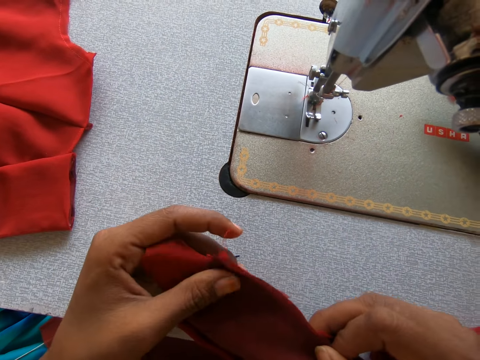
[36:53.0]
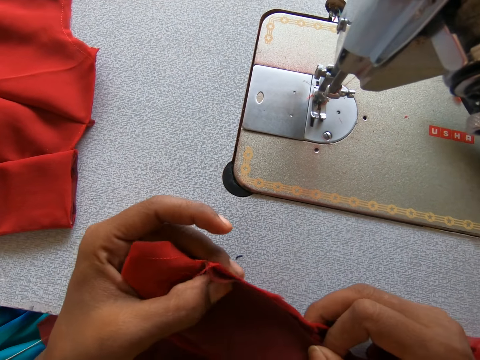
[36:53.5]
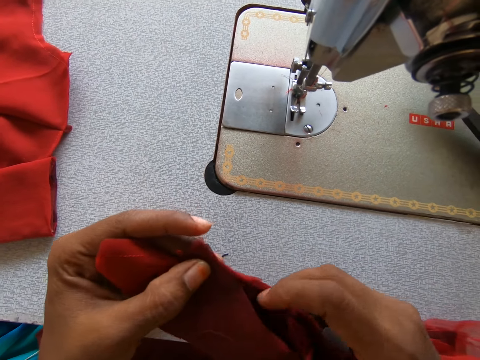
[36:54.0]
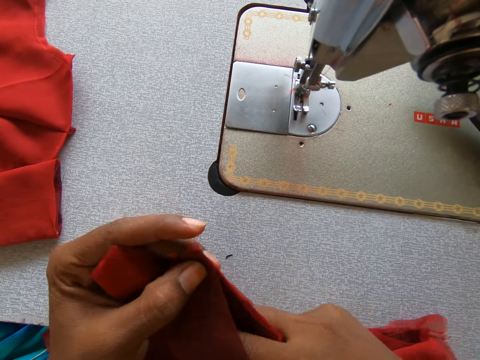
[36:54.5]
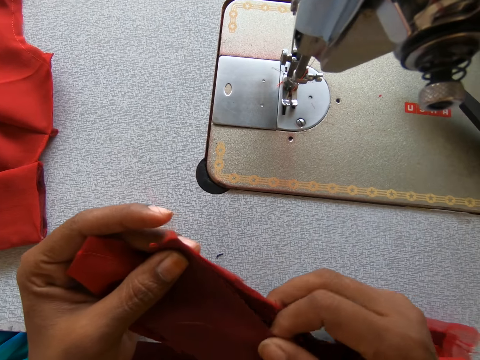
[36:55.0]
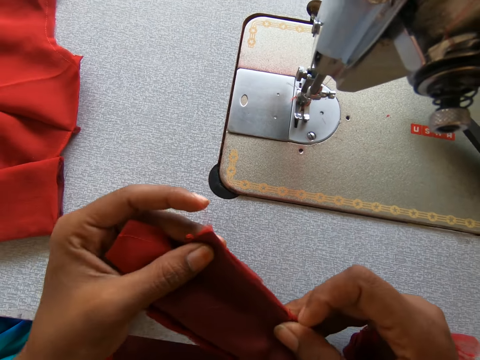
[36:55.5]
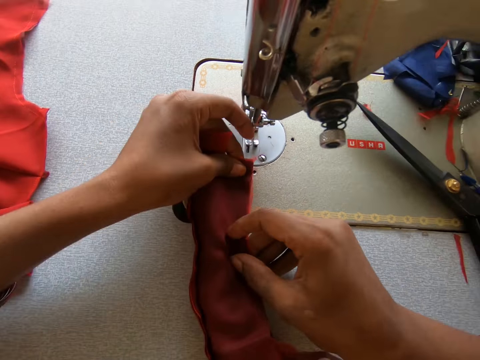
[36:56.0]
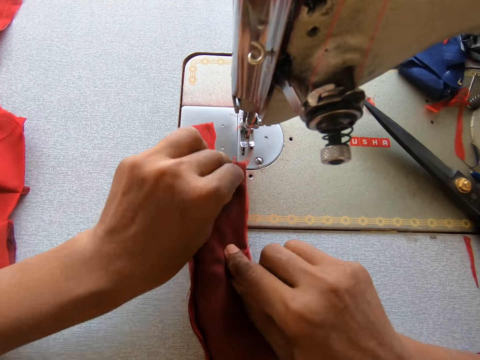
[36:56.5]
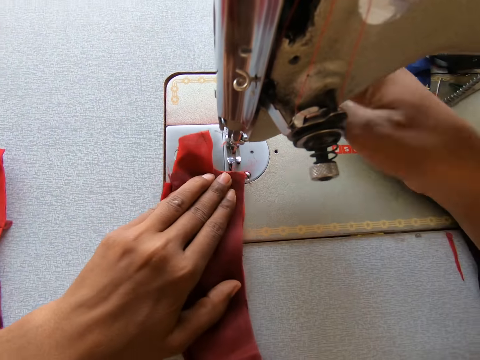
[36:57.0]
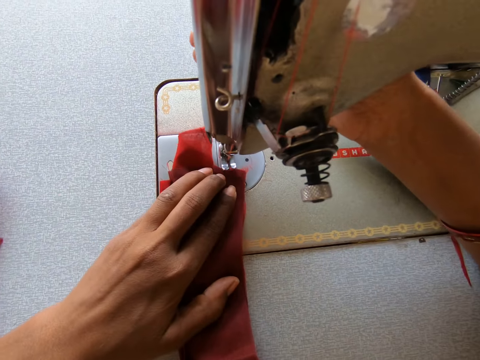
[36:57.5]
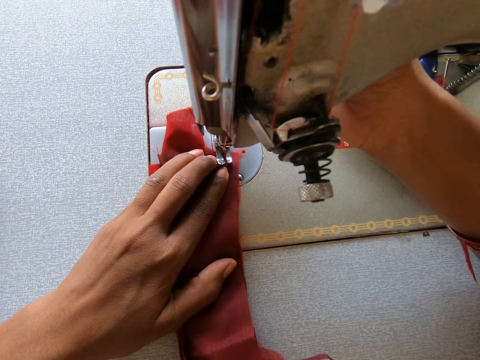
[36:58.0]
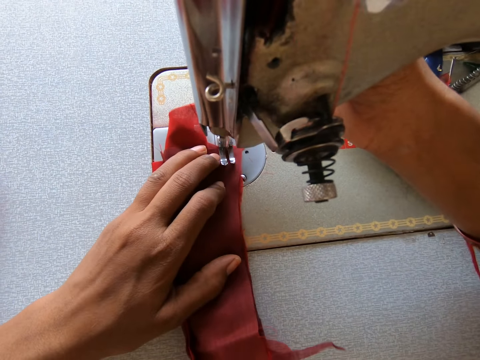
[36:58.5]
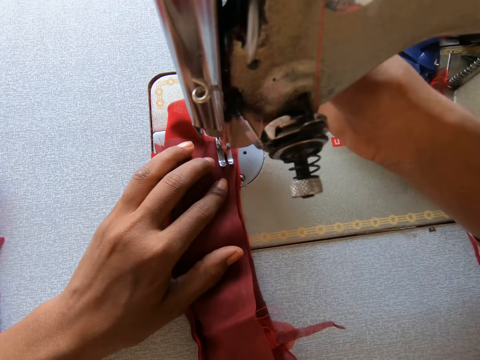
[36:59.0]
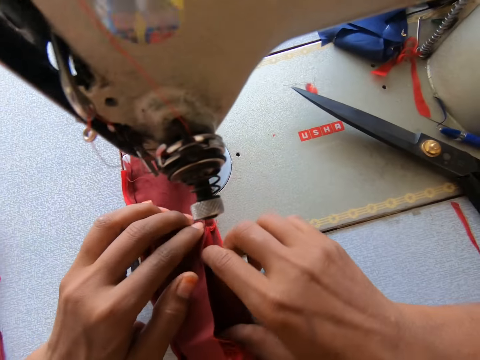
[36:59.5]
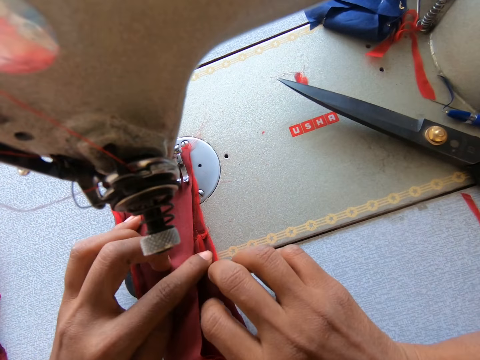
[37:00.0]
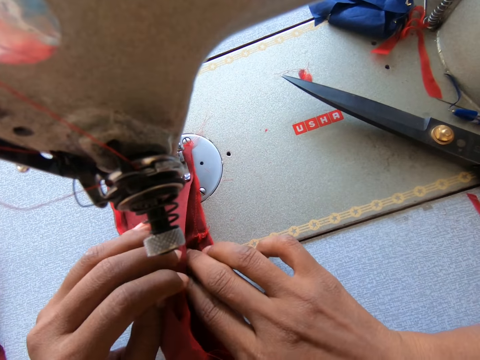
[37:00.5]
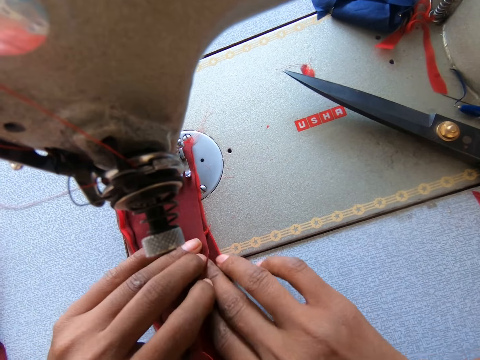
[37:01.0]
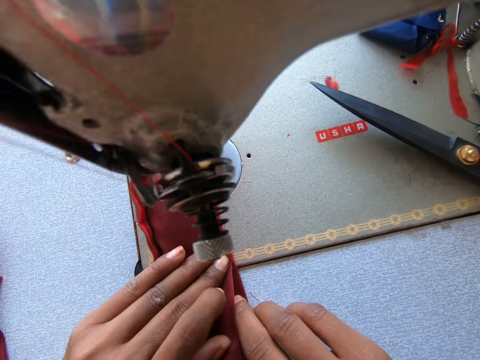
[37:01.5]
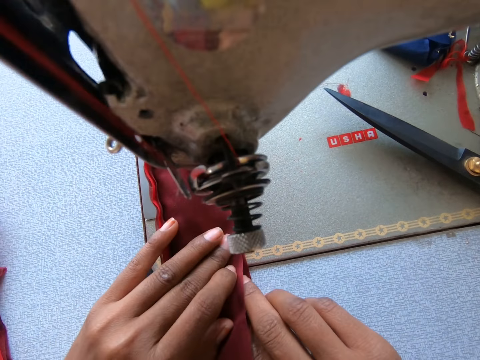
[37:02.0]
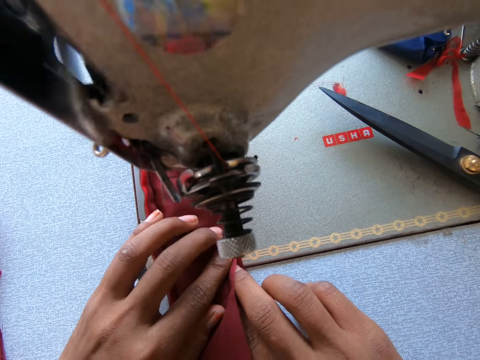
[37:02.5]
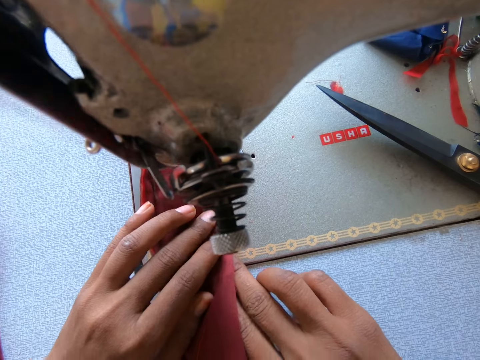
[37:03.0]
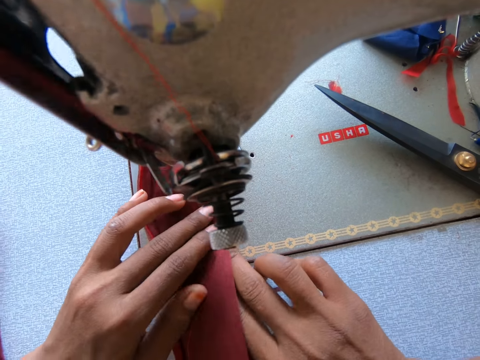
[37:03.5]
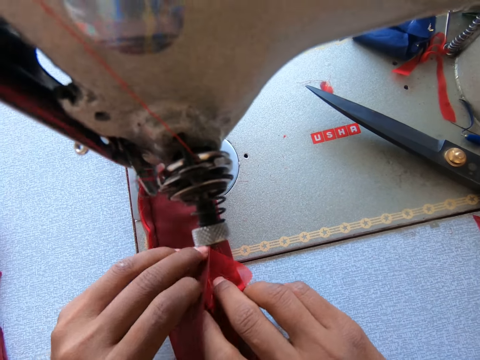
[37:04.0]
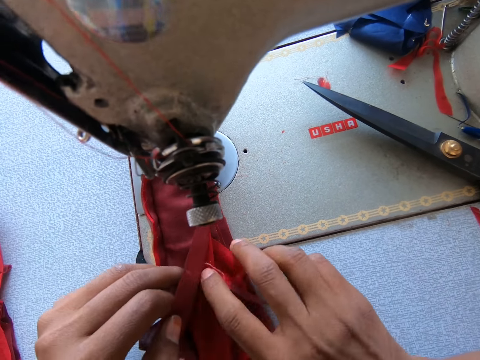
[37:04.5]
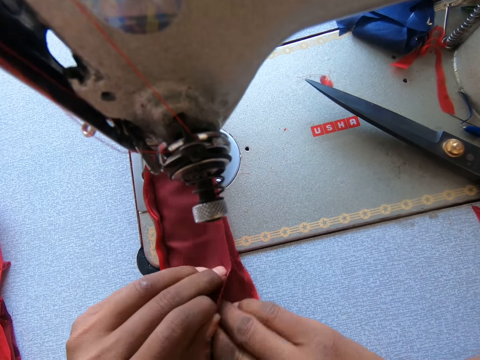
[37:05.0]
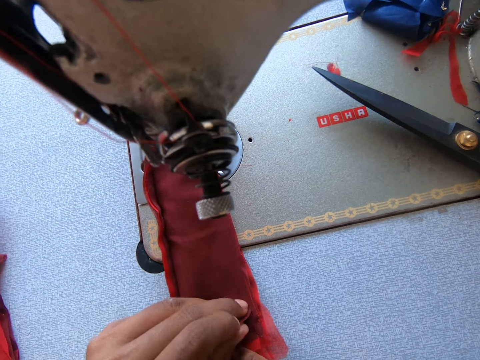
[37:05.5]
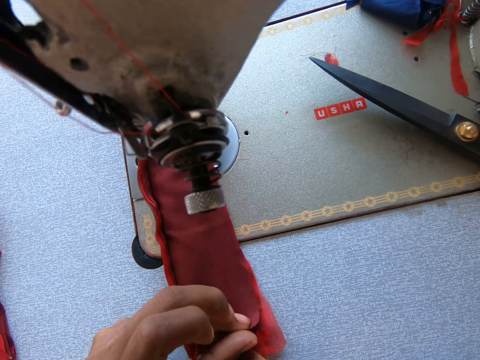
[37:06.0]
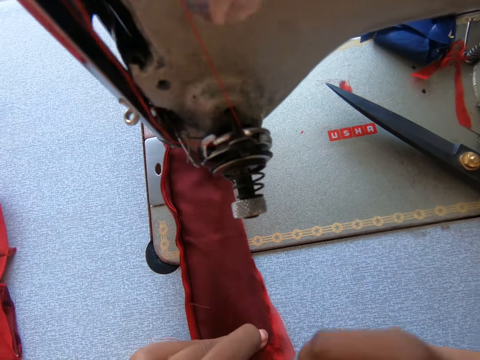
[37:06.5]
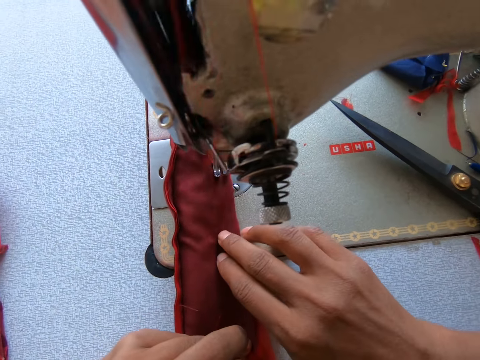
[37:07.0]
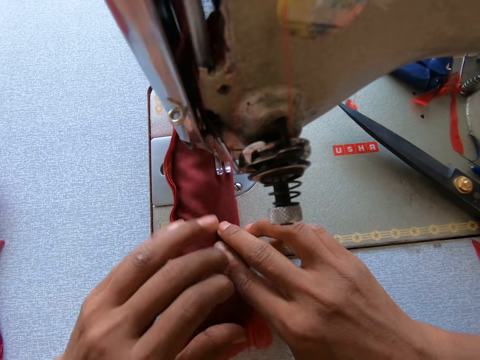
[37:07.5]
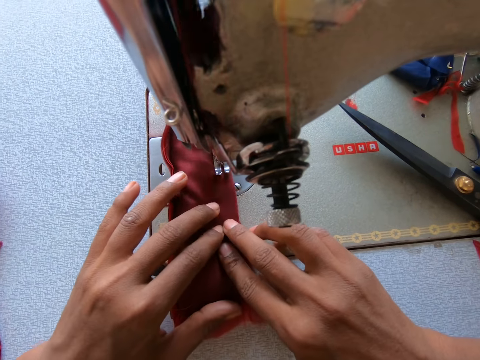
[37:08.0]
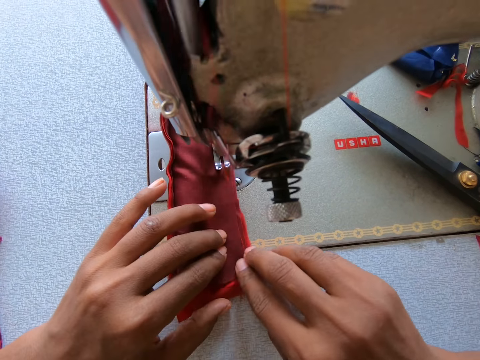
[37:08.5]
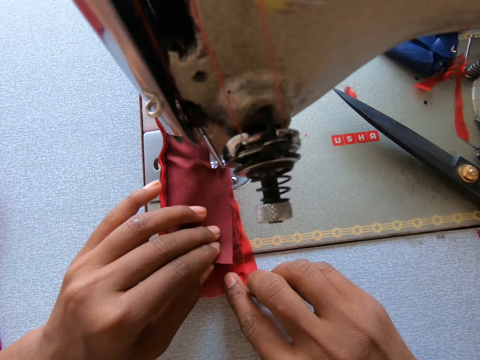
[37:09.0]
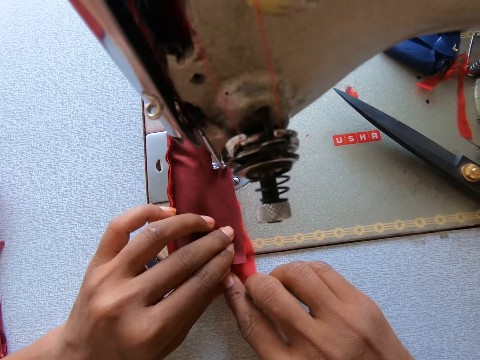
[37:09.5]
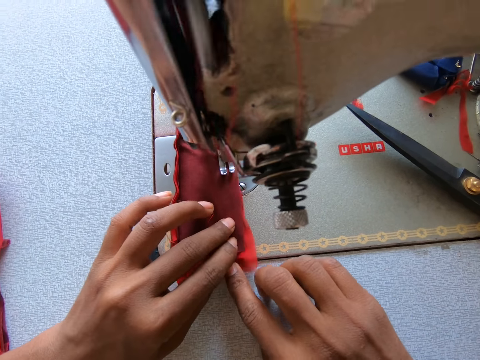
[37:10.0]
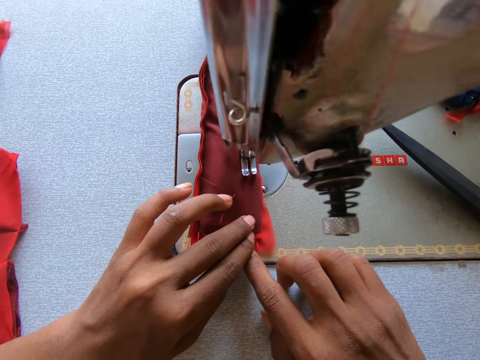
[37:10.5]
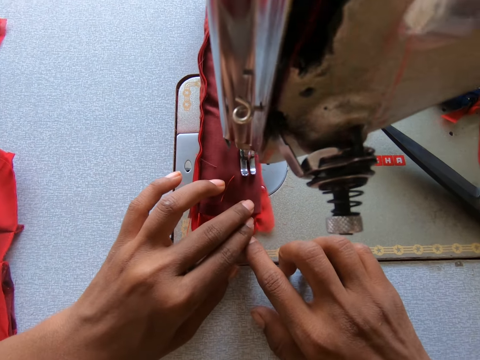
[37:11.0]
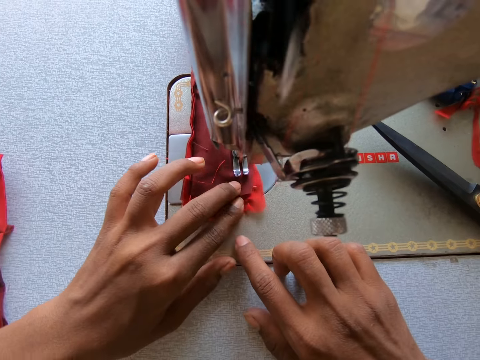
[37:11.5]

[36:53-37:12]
The camera wearer places the folded fabric on the sewing machine. They start sewing. They put the folded fabric into contact. They continue sewing.

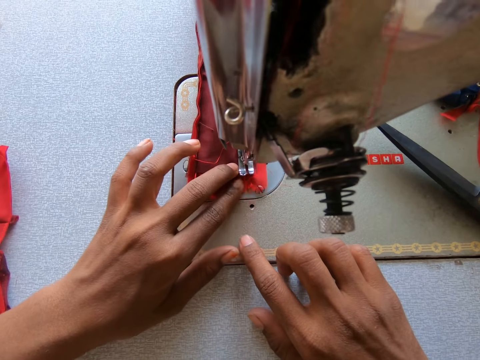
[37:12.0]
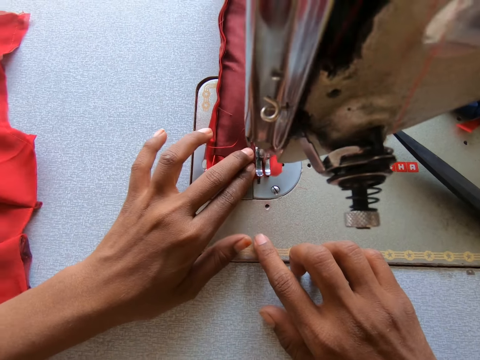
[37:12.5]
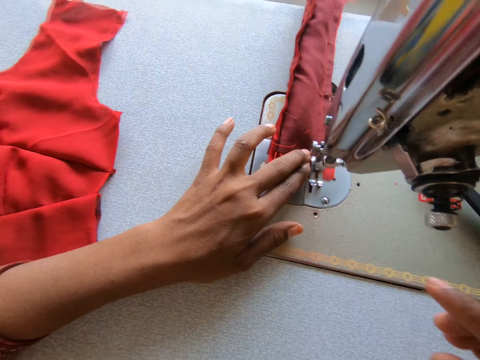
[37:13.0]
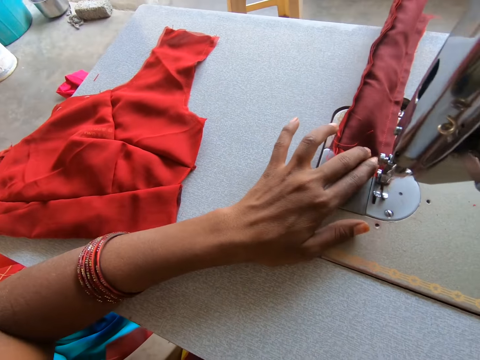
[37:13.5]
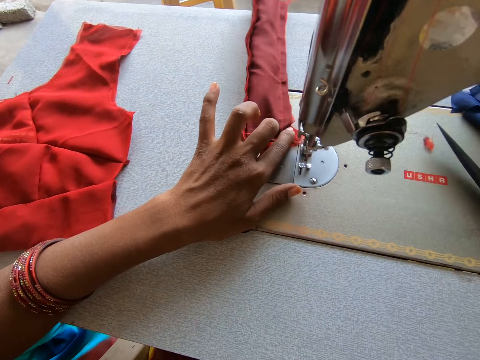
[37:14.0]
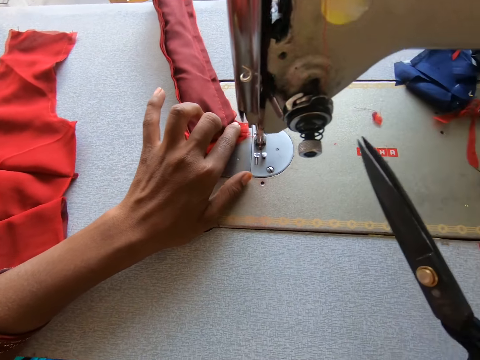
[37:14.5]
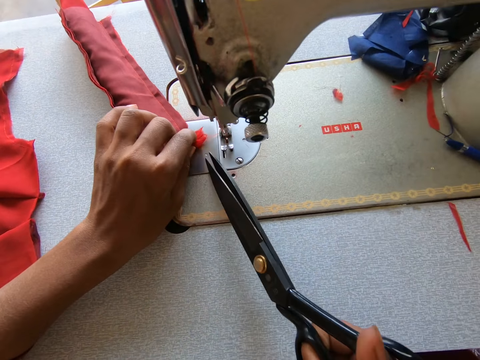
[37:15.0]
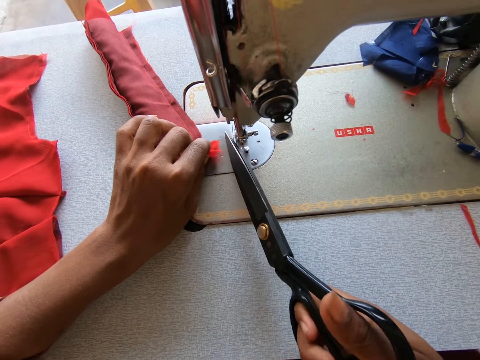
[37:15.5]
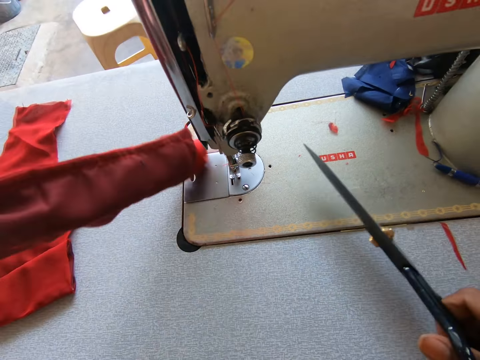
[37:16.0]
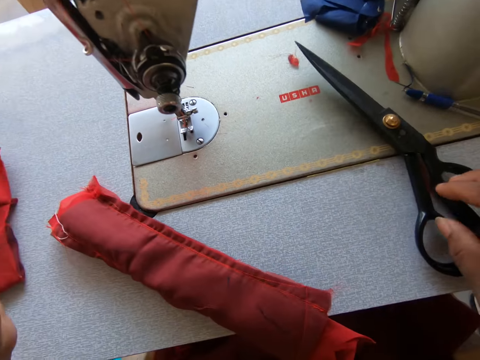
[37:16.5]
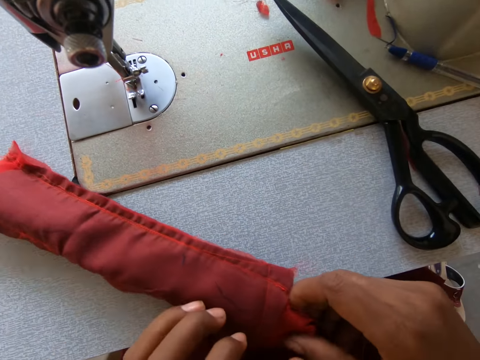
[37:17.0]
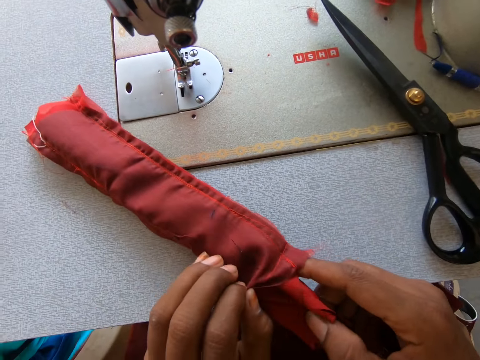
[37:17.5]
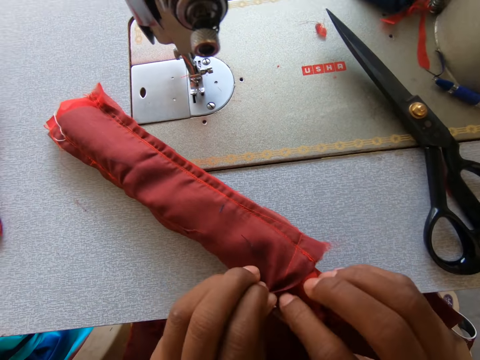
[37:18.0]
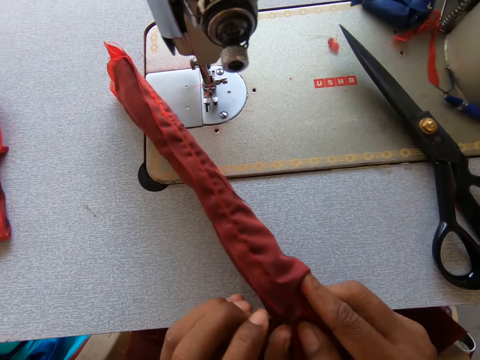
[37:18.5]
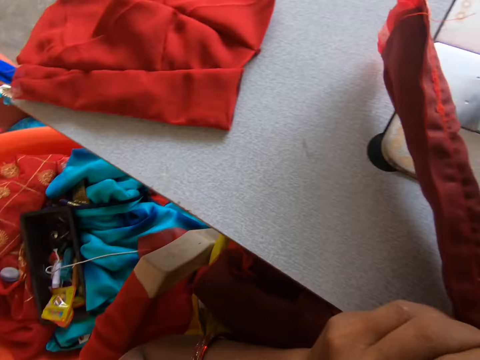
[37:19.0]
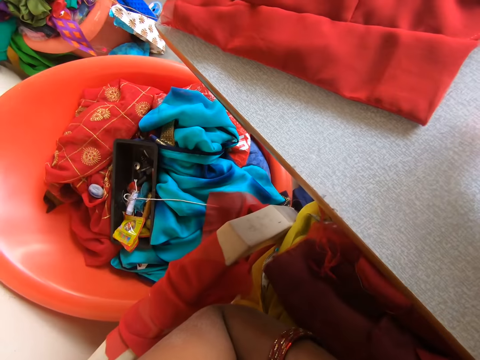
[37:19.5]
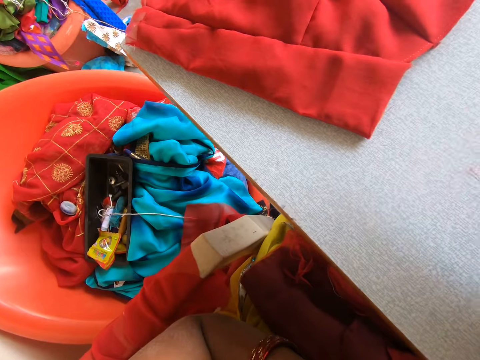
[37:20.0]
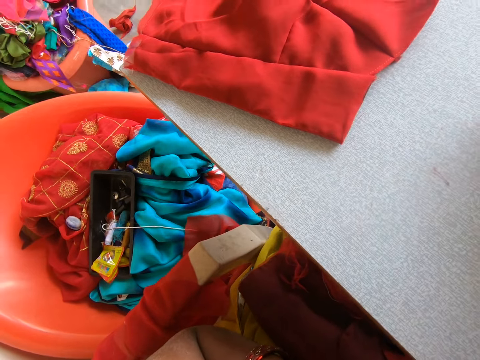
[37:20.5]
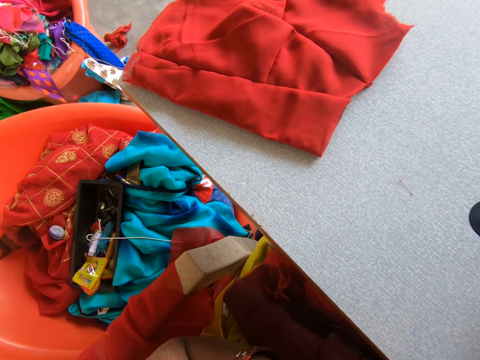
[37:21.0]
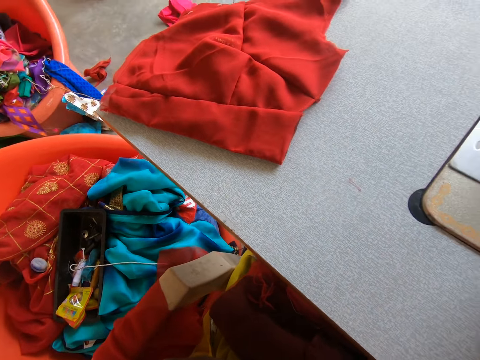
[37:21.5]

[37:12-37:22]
The camera wearer picks up the scissors. They cut the thread. They place the scissors on top of the sewing machine. They turn the cloth. They put the right index finger inside the fabric.
